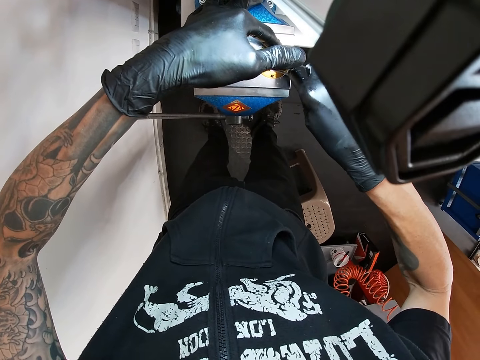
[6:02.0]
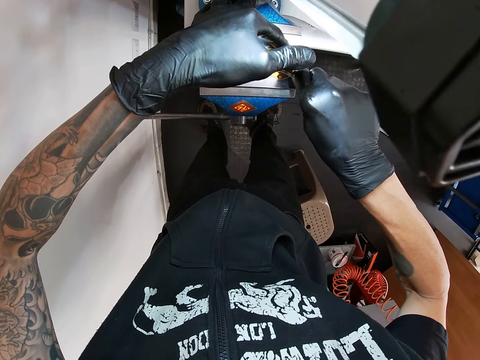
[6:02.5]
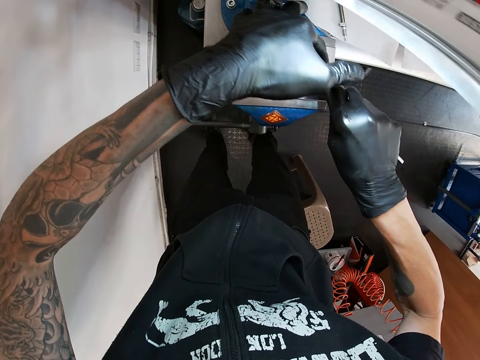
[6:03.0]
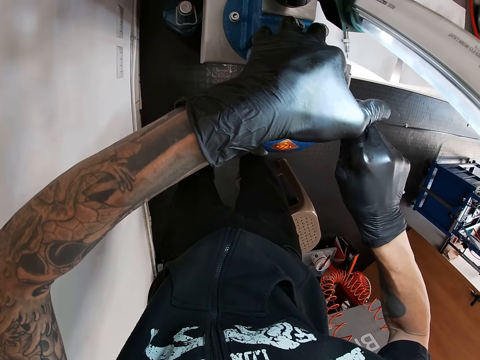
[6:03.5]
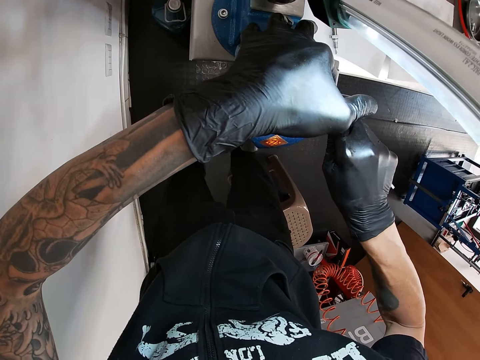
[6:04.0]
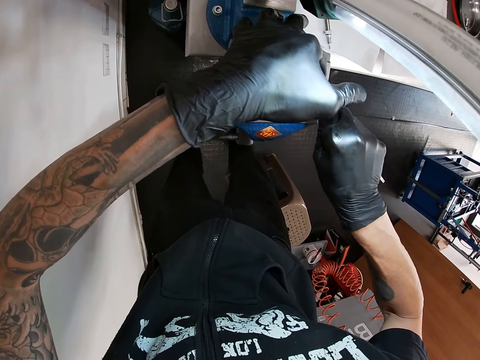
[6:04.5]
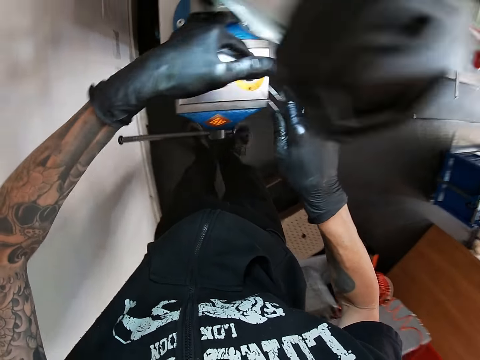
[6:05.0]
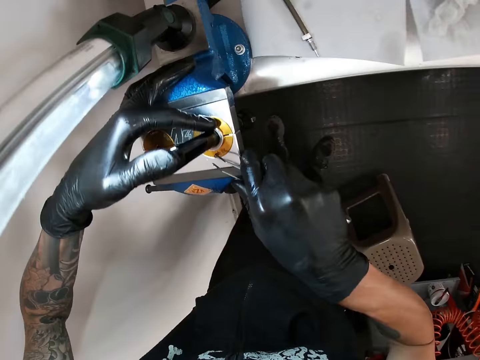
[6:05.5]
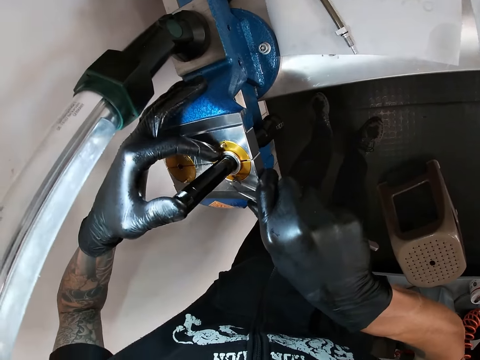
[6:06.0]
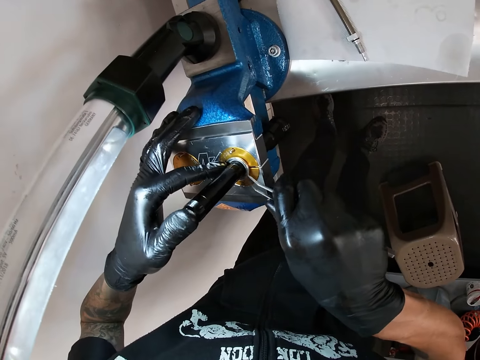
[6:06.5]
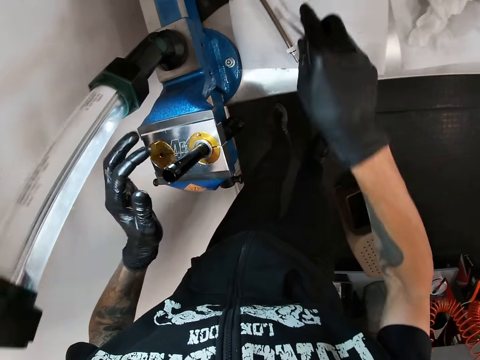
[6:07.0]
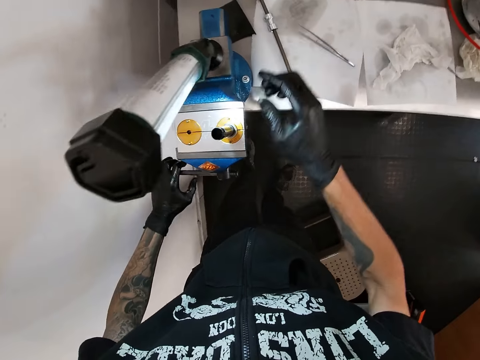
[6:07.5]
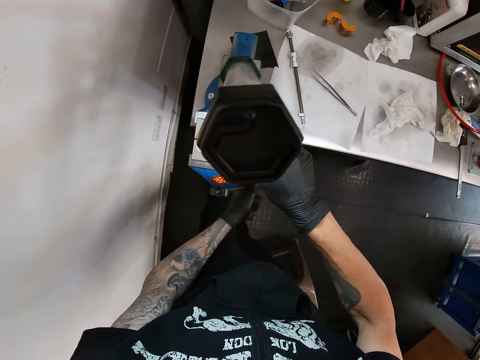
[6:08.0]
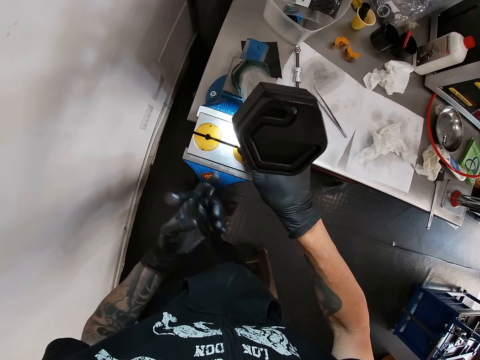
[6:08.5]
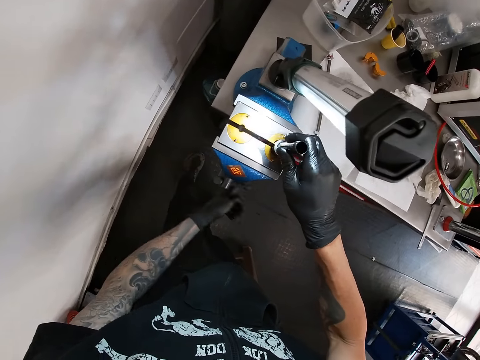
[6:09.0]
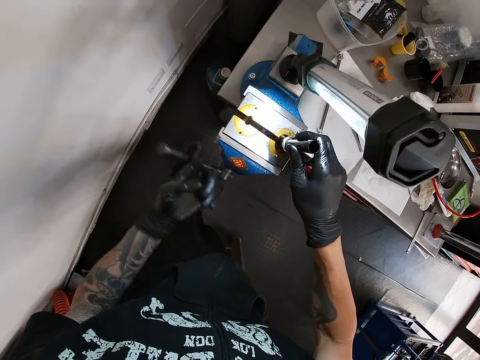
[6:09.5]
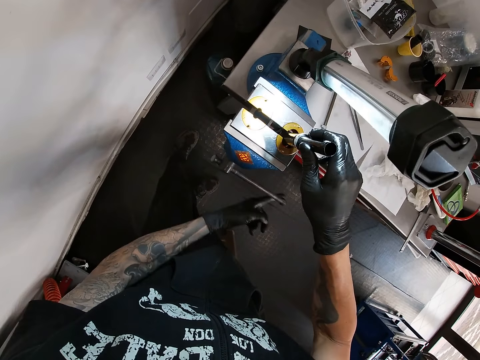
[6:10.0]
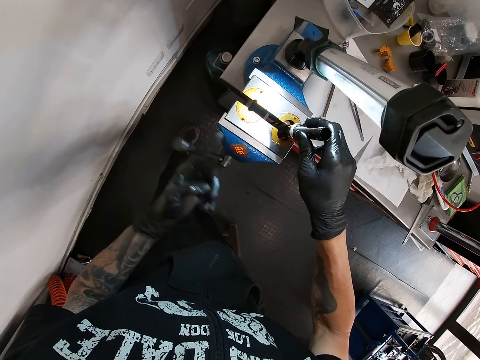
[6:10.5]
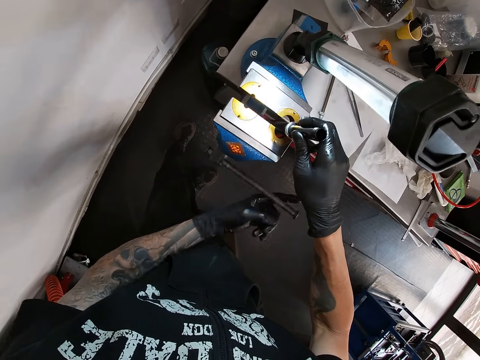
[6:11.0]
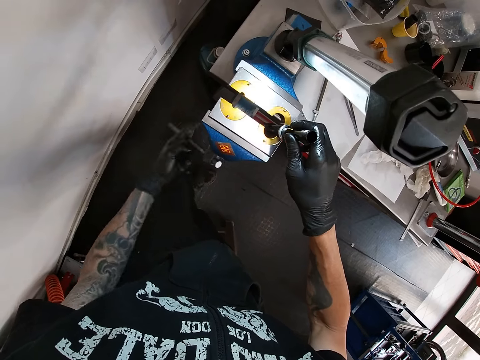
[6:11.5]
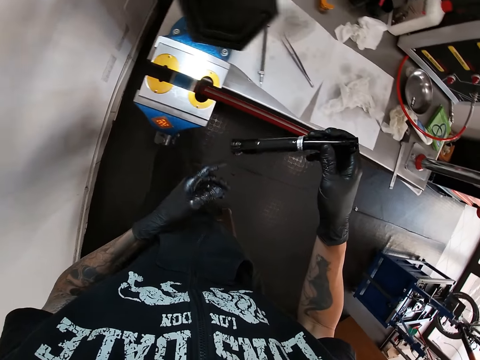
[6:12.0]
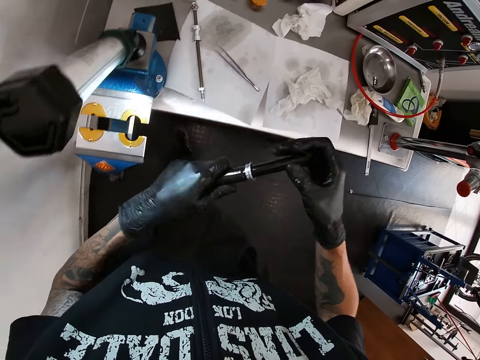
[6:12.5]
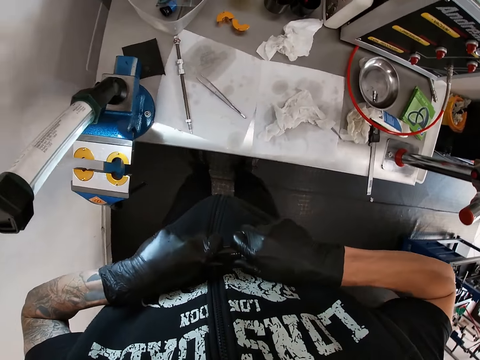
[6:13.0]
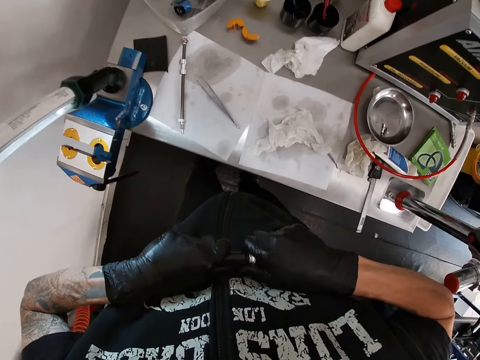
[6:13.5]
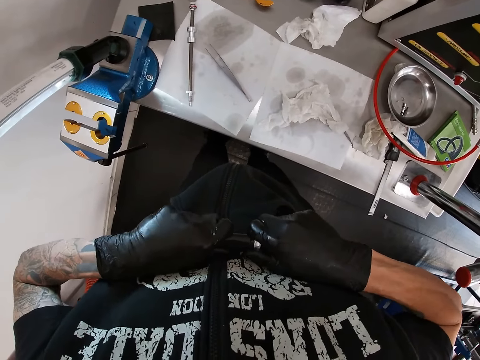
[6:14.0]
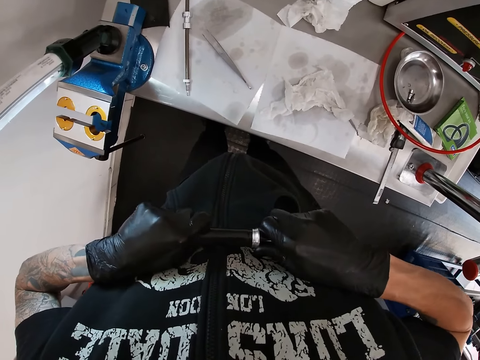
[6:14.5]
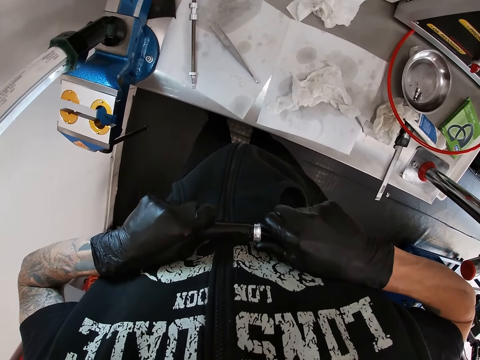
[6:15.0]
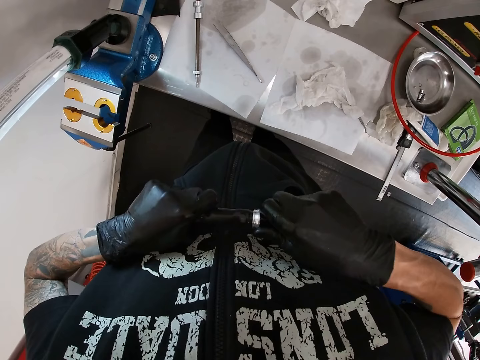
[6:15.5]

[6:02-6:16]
The camera wearer fixes the round steel tube with the pair of tweezers. He drops the pair of tweezers on the table with his right hand. He holds the round steel tube on the bench vice with his right hand. He opens the jaws of the bench vice with the bench handle. He removes the round steel tube from the bench vice with his right hand. He pulls the round steel tube with his hands.

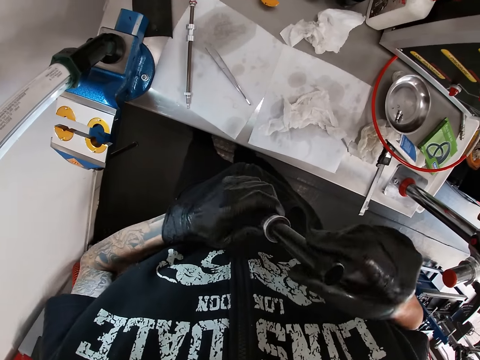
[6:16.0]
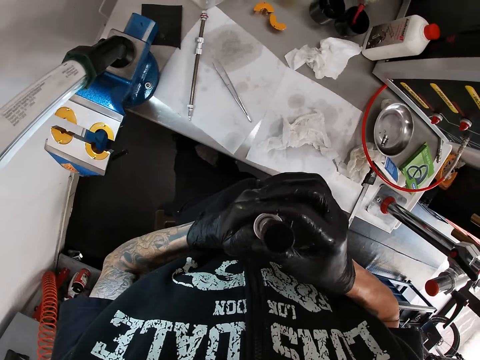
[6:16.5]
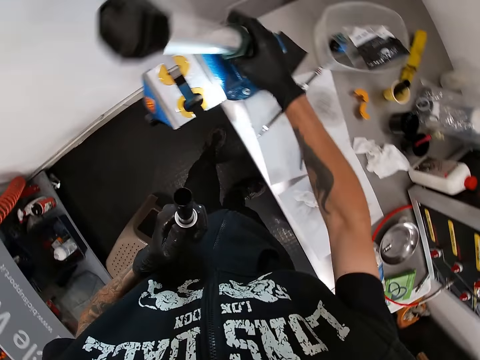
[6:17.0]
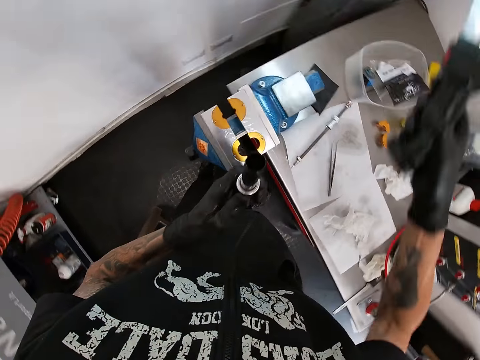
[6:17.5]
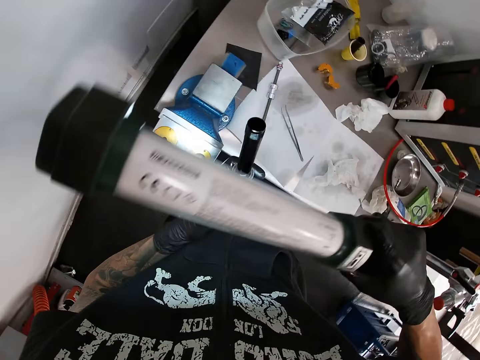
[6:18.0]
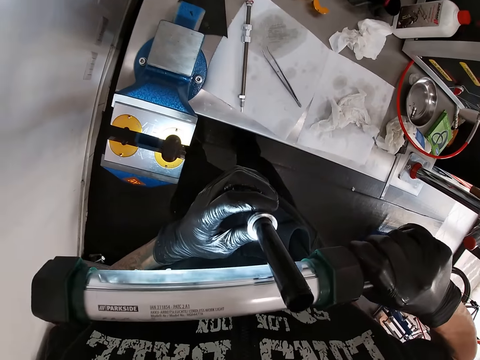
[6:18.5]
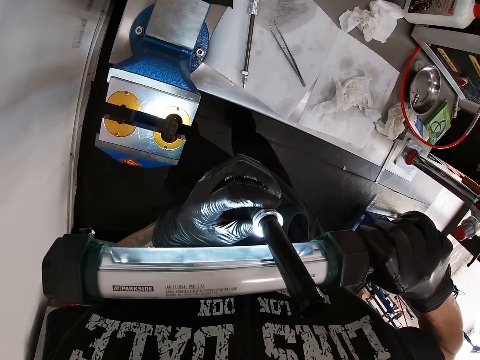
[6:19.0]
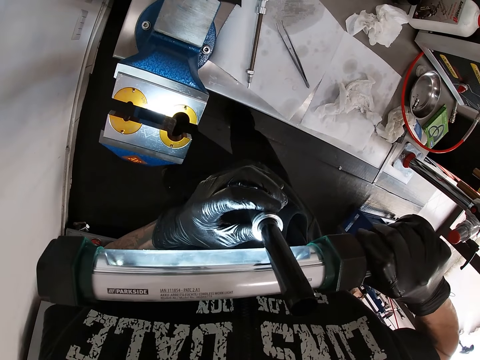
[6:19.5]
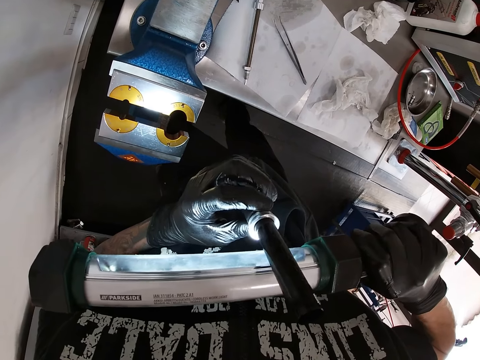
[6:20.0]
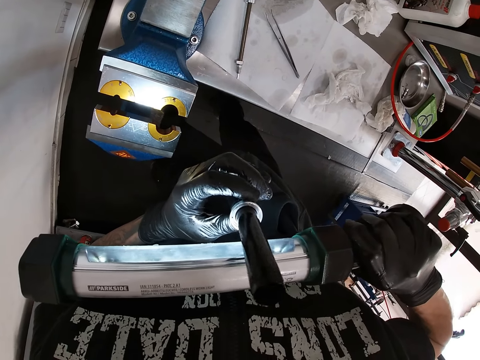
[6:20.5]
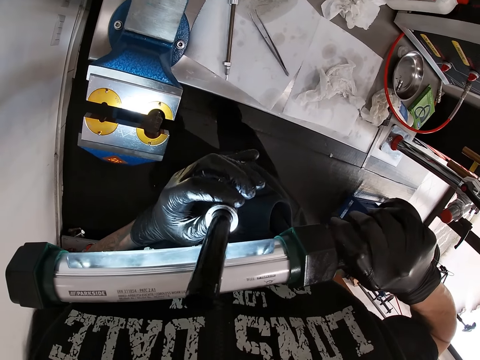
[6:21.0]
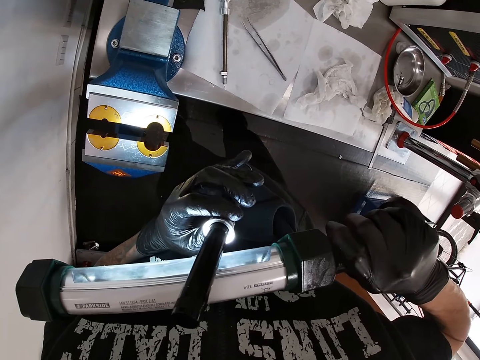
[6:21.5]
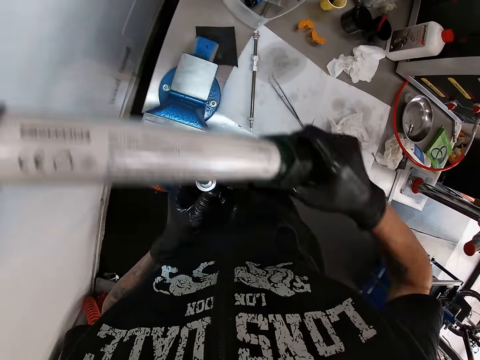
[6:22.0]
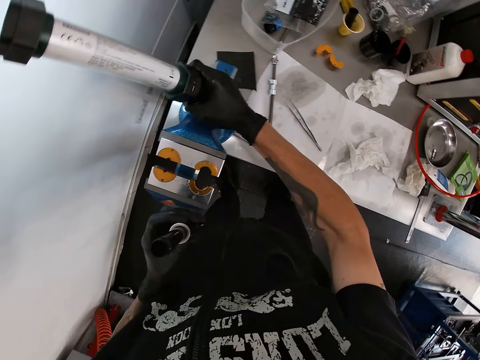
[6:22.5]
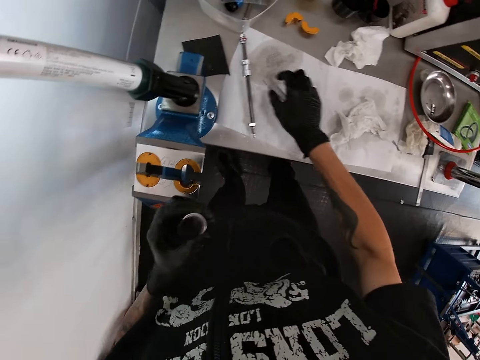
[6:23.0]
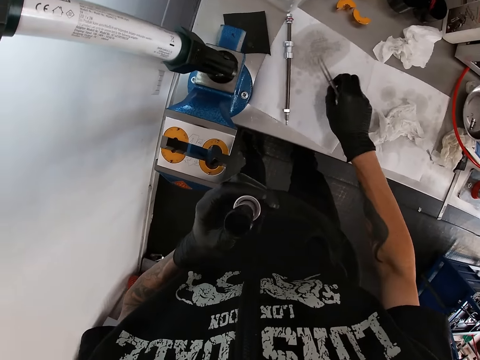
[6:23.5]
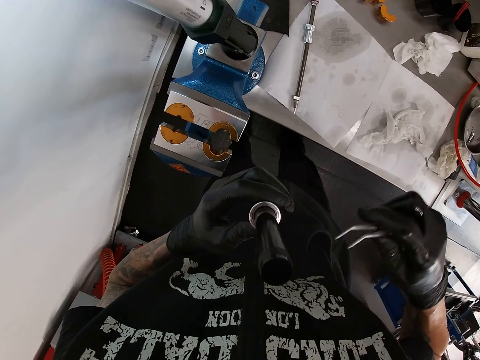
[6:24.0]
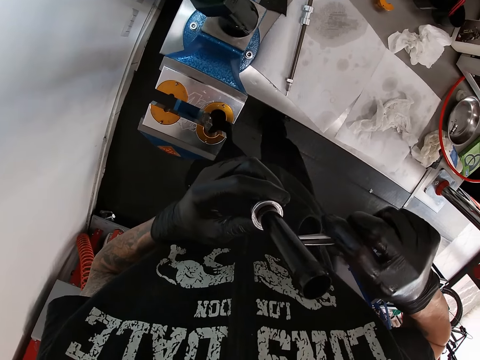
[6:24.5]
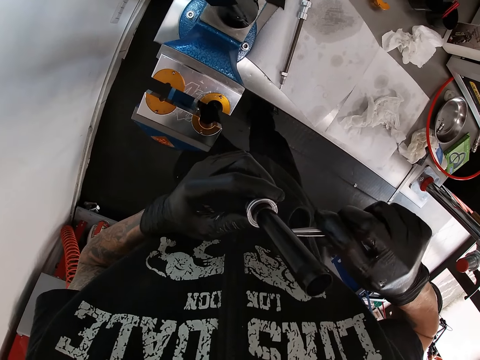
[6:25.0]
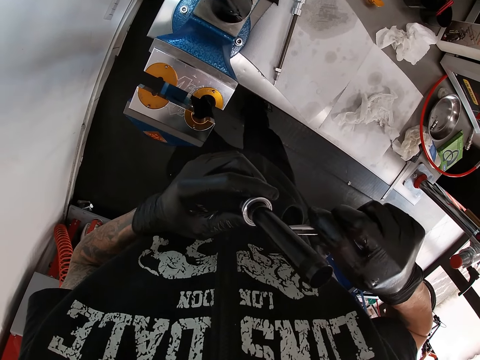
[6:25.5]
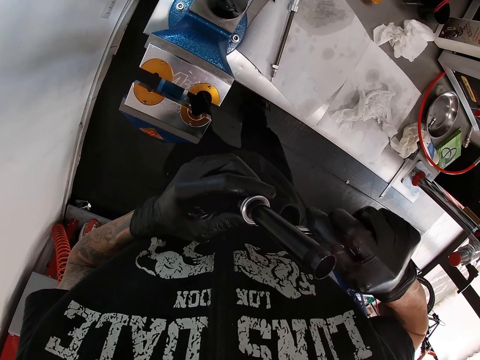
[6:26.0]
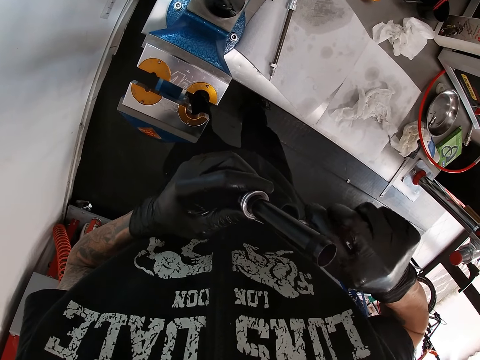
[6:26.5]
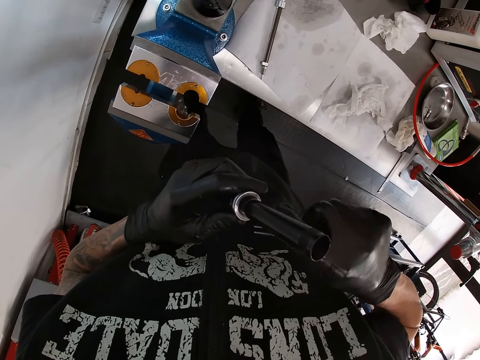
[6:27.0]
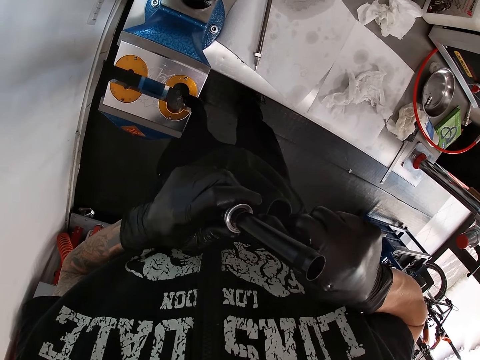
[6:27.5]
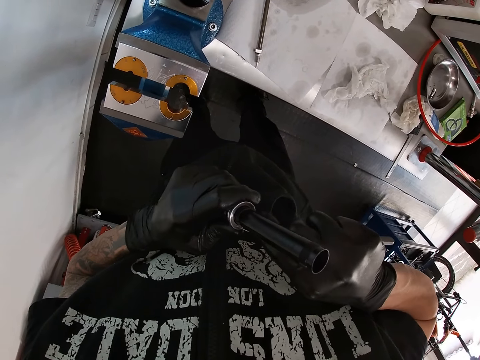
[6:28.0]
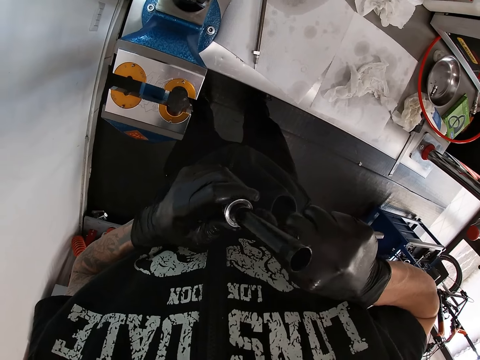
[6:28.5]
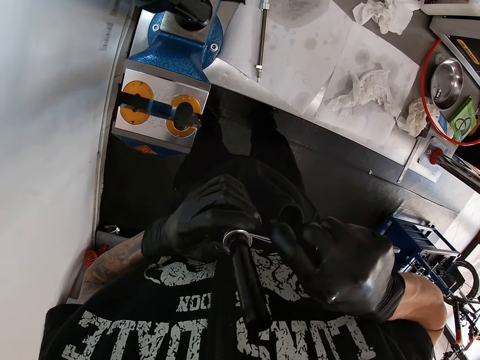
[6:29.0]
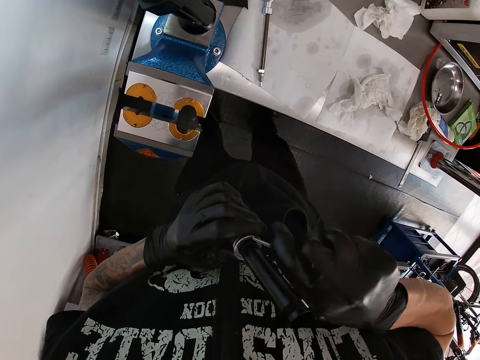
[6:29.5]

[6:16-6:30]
The camera wearer lifts up the fluorescent lamp from the bench vice with his right hand. He checks the round steel tube with the lamp. He drops the fluorescent lamp on the bench vice with his right hand. He picks up the pair of tweezers from the table with his right hand. He fixes the round steel tube with the pair of tweezers.
